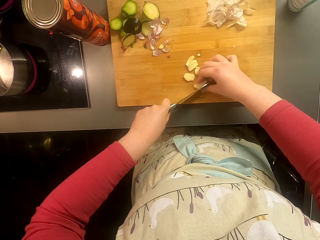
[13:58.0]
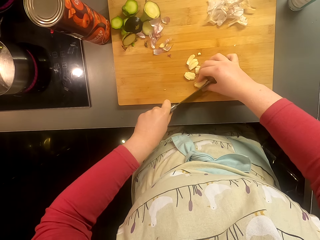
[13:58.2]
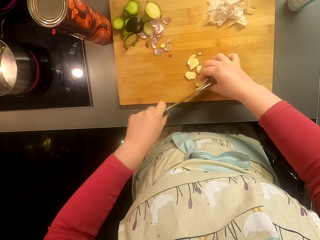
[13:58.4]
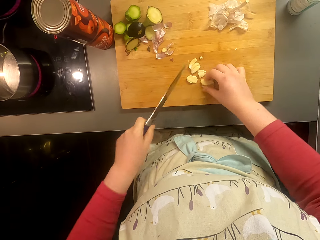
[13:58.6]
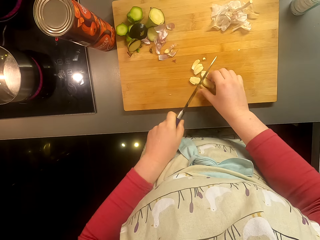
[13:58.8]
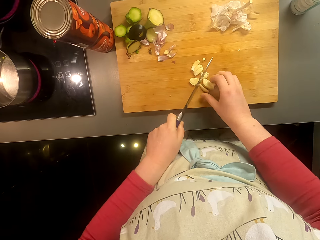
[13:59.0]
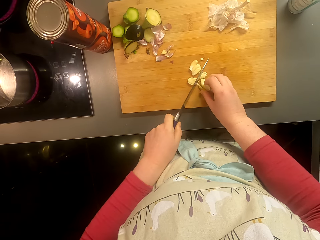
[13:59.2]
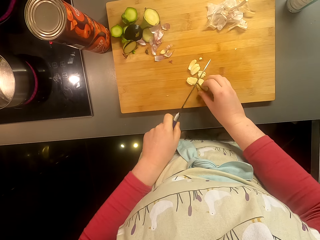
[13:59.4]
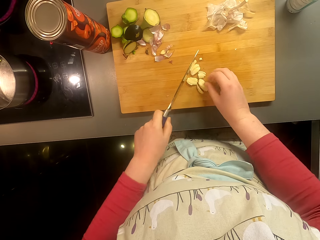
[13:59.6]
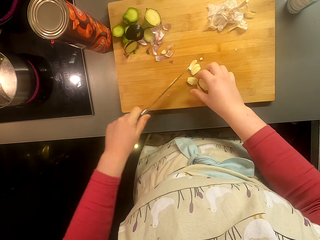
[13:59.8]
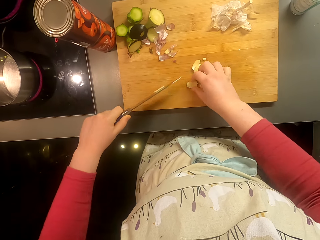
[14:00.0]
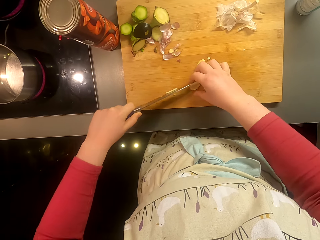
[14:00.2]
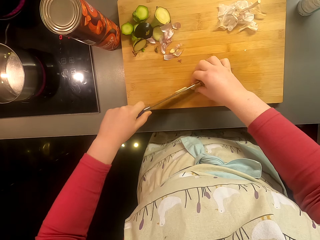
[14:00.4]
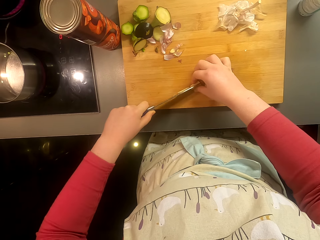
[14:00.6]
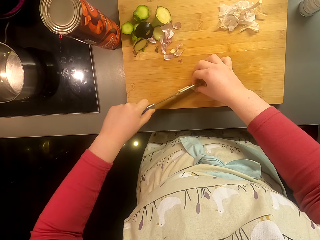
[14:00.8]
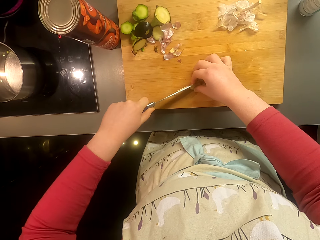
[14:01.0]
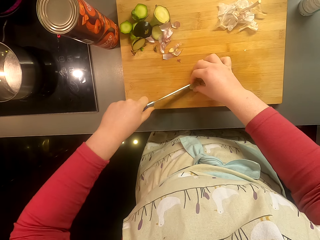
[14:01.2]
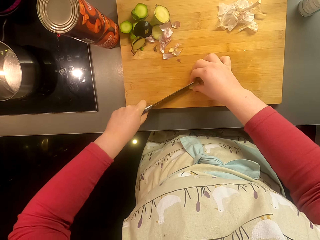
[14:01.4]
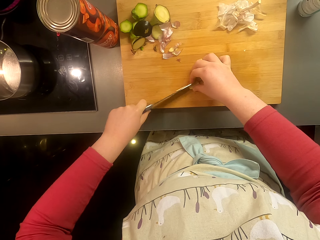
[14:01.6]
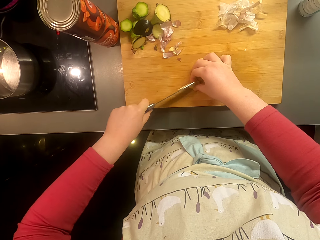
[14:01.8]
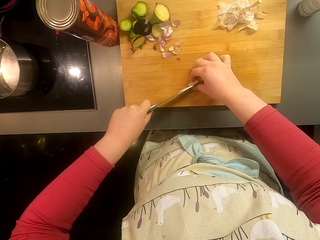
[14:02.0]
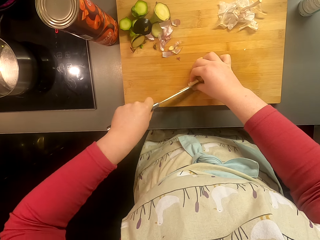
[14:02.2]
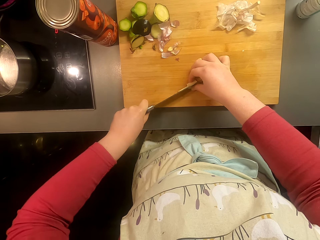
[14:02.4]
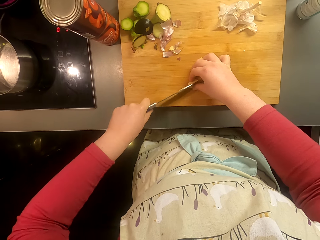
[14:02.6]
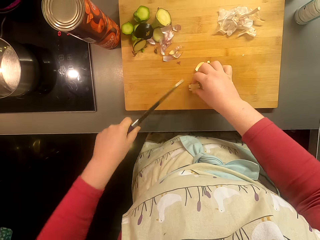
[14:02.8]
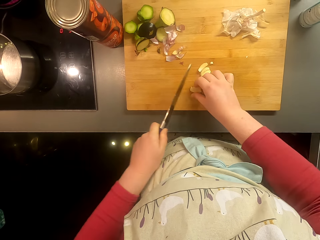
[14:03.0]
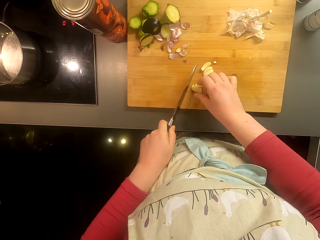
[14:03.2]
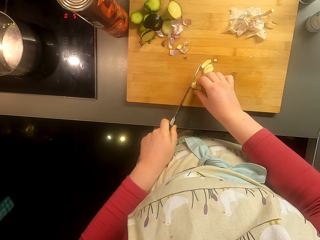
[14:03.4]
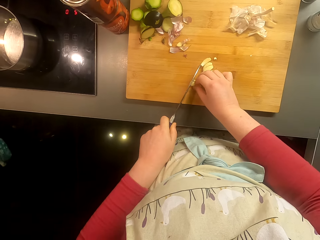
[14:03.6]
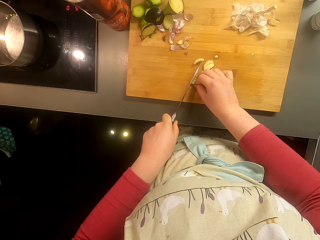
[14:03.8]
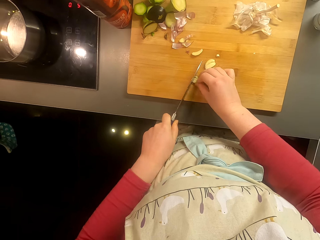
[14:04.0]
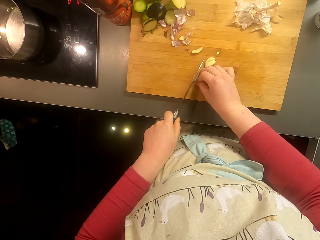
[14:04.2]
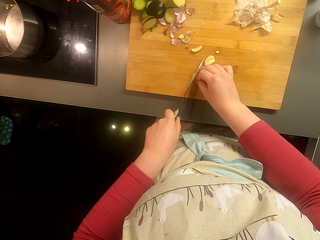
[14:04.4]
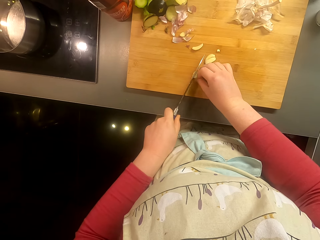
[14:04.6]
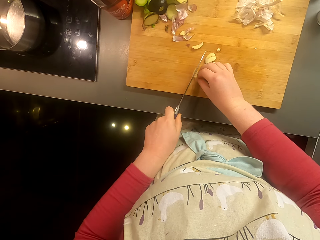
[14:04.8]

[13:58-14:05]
The camera wearer cuts the garlic with the knife.

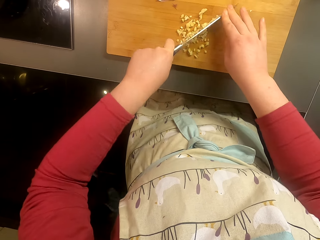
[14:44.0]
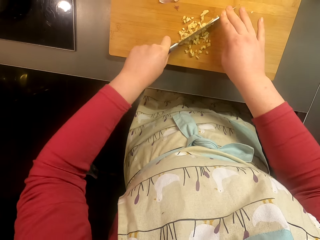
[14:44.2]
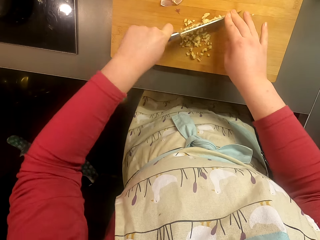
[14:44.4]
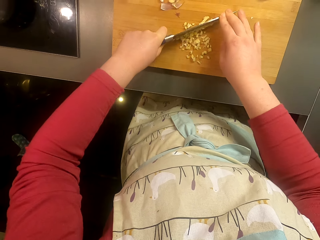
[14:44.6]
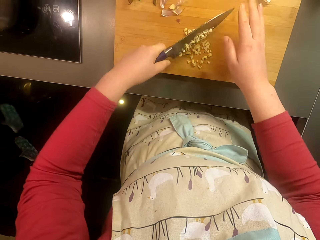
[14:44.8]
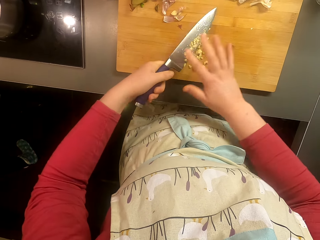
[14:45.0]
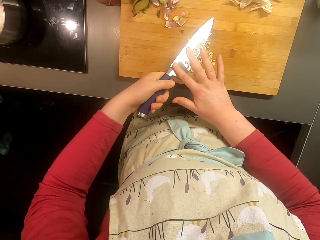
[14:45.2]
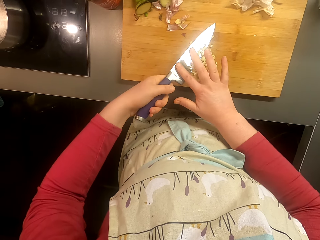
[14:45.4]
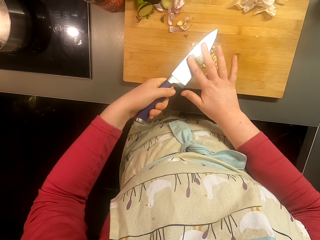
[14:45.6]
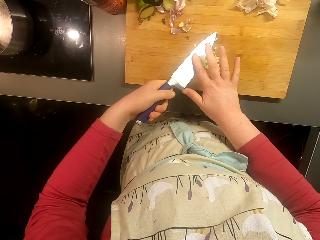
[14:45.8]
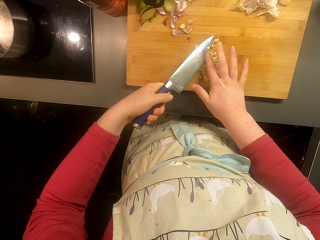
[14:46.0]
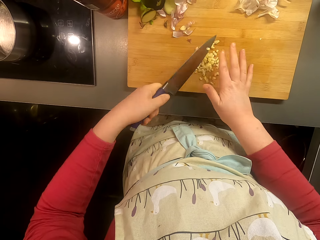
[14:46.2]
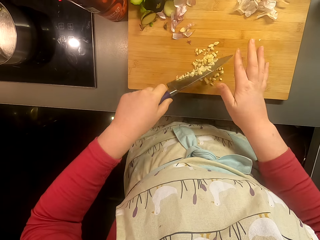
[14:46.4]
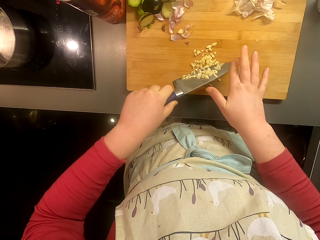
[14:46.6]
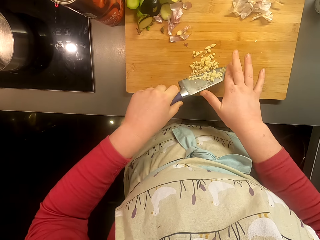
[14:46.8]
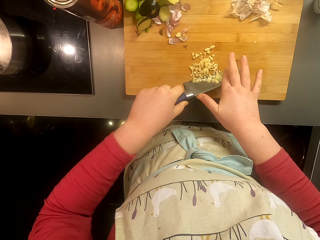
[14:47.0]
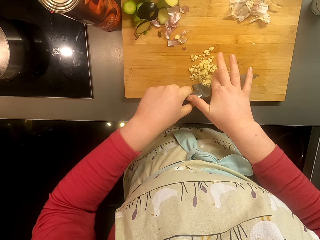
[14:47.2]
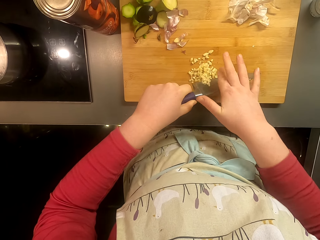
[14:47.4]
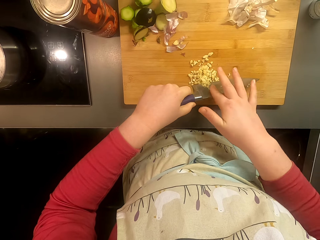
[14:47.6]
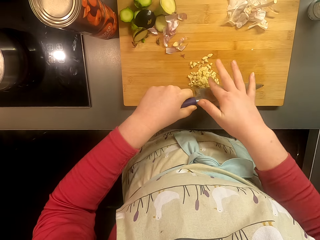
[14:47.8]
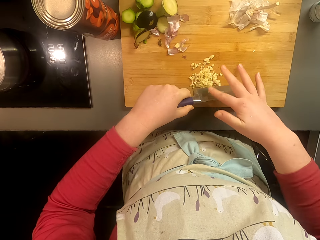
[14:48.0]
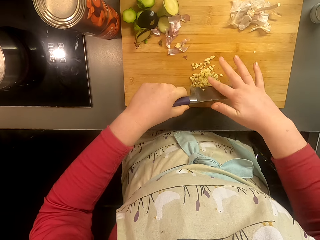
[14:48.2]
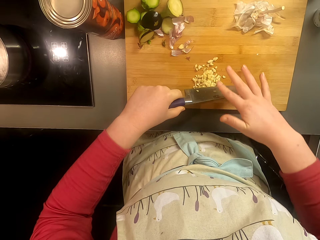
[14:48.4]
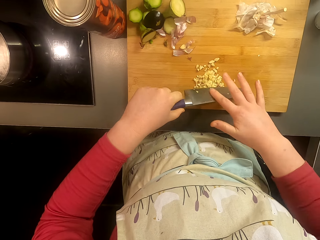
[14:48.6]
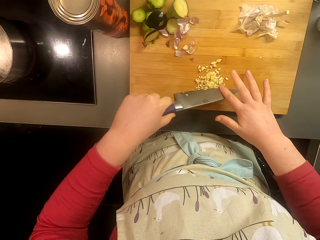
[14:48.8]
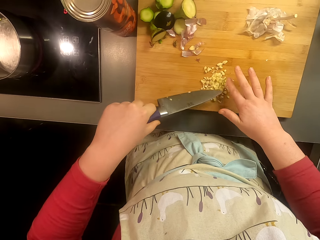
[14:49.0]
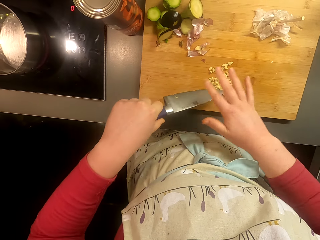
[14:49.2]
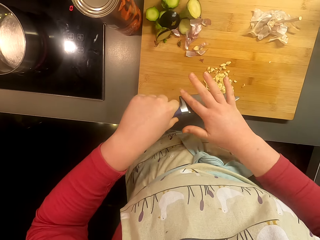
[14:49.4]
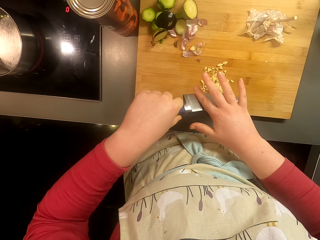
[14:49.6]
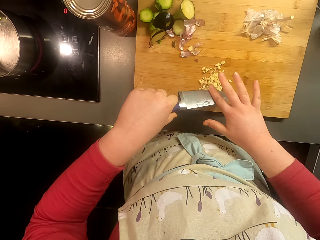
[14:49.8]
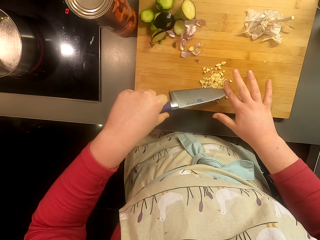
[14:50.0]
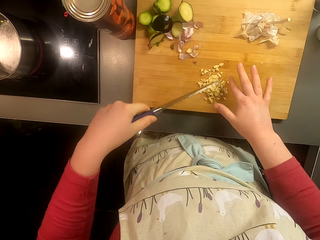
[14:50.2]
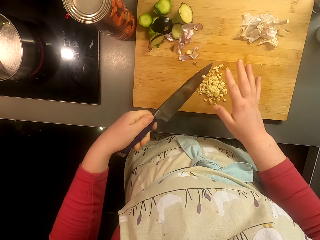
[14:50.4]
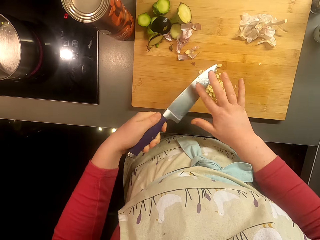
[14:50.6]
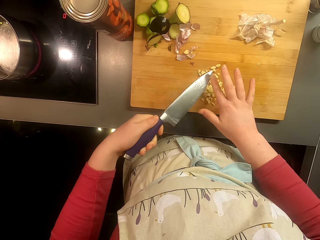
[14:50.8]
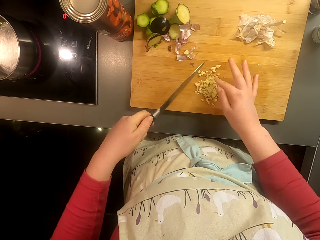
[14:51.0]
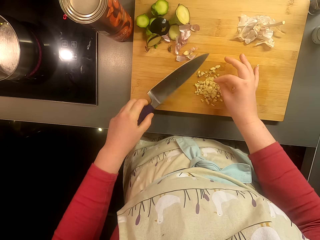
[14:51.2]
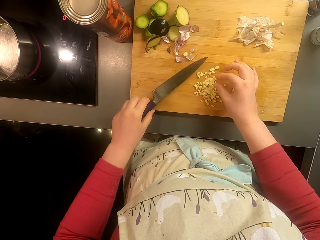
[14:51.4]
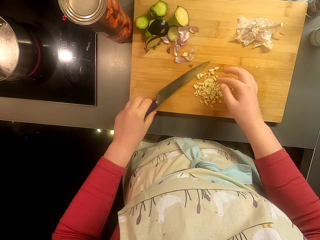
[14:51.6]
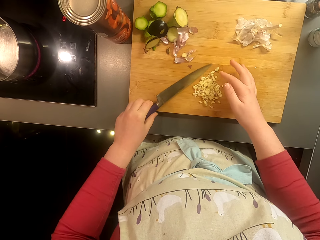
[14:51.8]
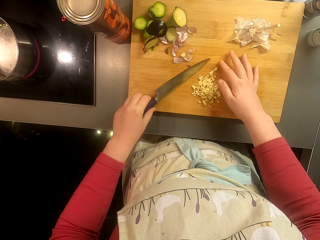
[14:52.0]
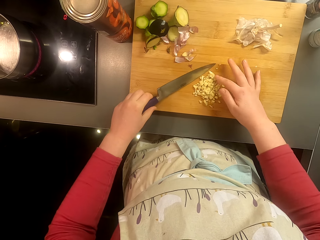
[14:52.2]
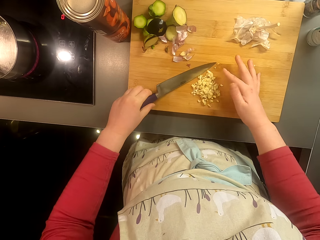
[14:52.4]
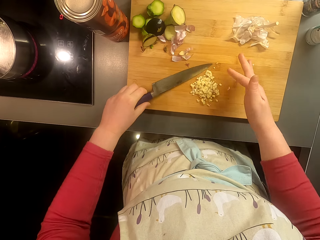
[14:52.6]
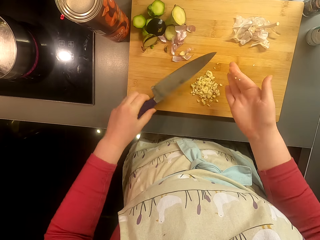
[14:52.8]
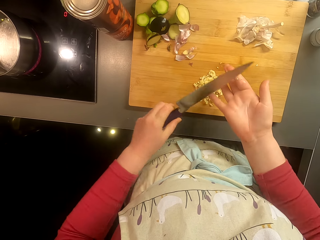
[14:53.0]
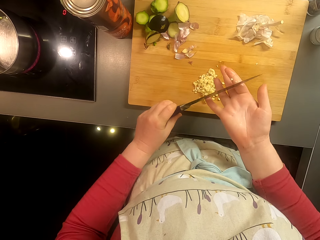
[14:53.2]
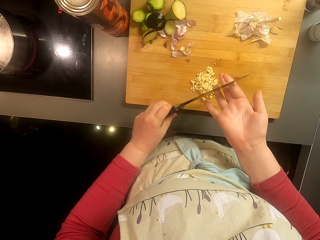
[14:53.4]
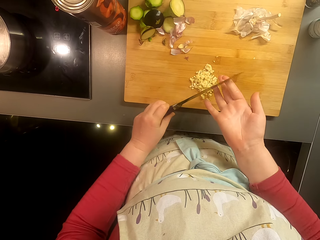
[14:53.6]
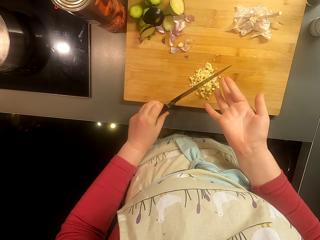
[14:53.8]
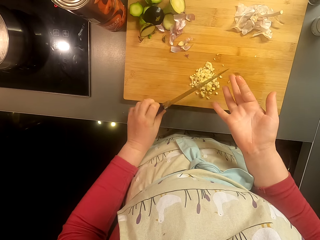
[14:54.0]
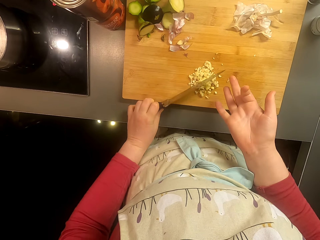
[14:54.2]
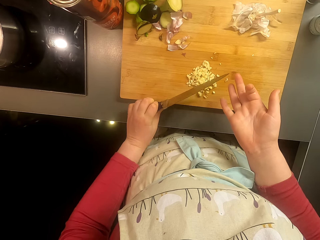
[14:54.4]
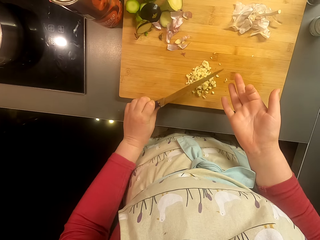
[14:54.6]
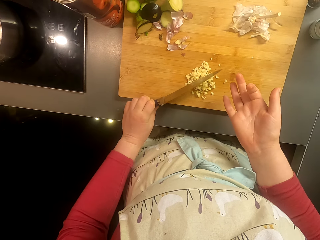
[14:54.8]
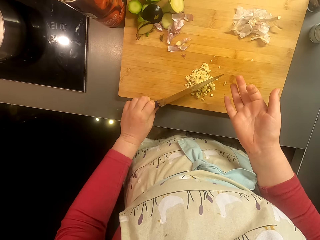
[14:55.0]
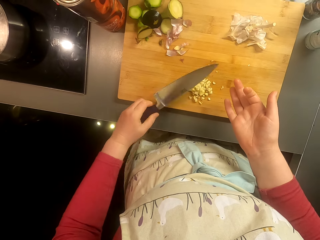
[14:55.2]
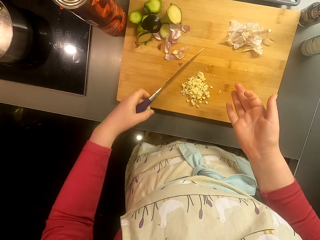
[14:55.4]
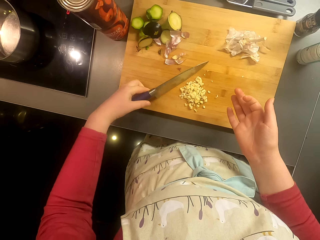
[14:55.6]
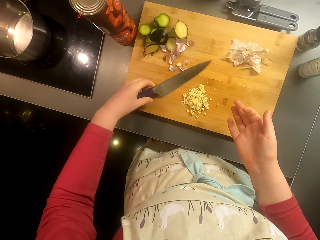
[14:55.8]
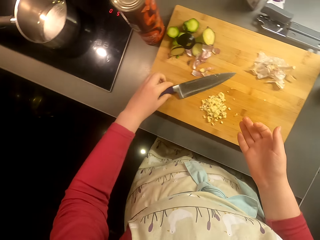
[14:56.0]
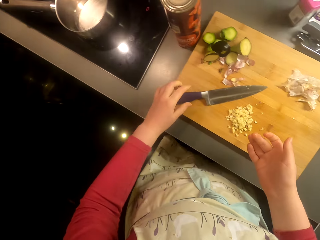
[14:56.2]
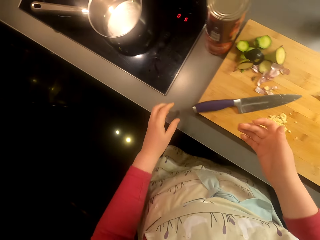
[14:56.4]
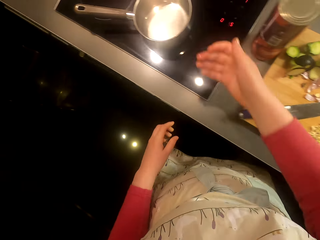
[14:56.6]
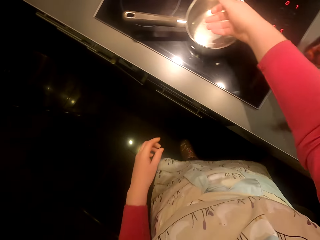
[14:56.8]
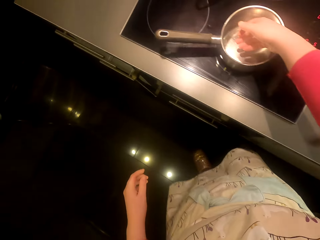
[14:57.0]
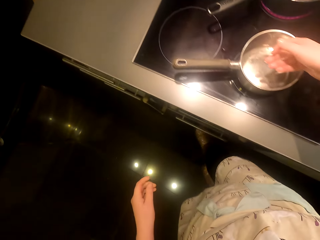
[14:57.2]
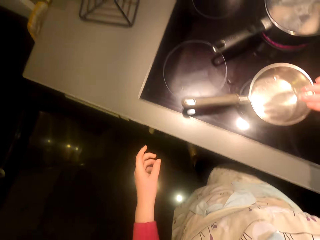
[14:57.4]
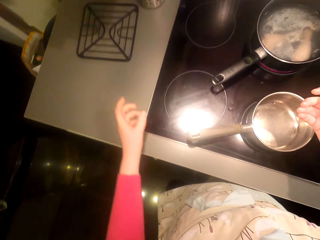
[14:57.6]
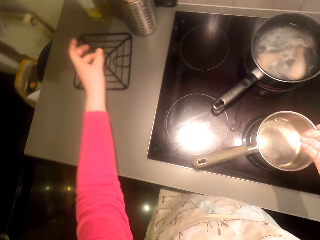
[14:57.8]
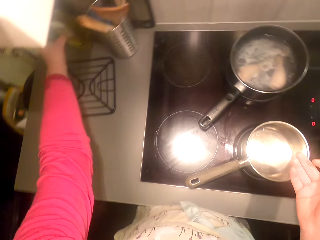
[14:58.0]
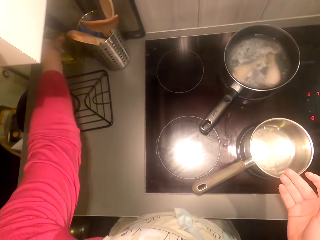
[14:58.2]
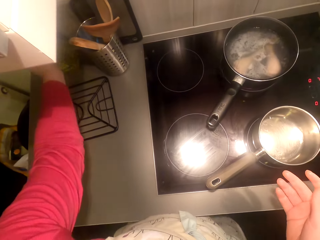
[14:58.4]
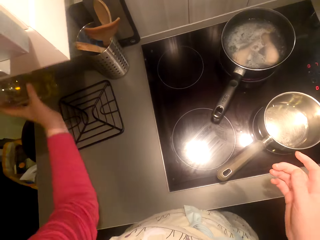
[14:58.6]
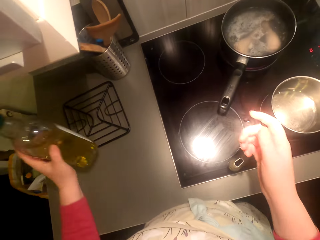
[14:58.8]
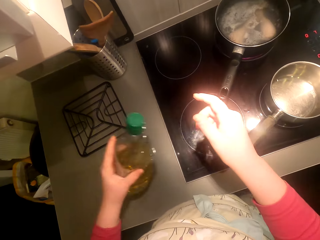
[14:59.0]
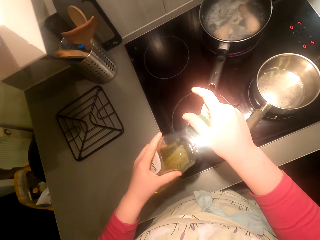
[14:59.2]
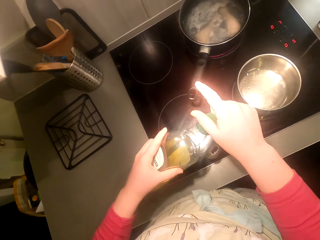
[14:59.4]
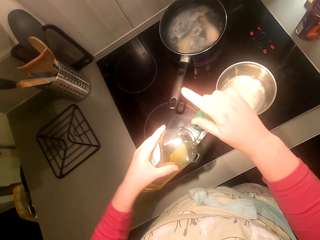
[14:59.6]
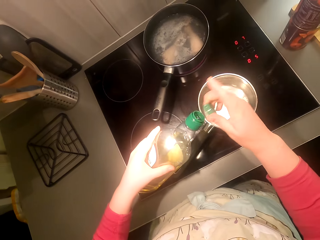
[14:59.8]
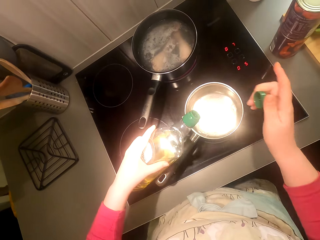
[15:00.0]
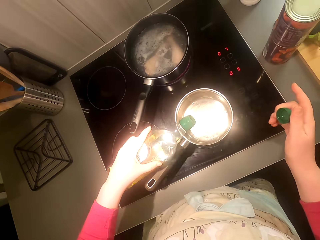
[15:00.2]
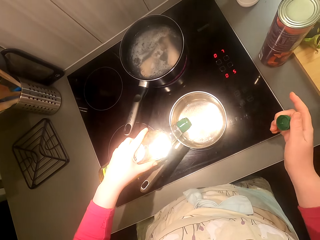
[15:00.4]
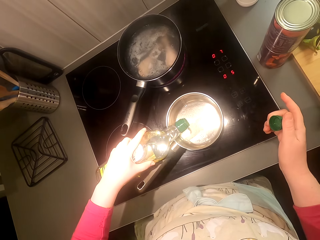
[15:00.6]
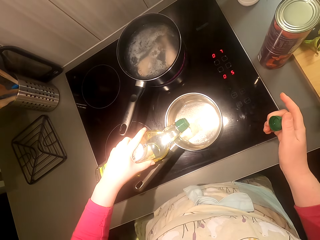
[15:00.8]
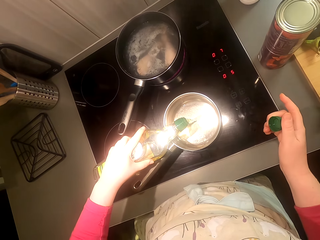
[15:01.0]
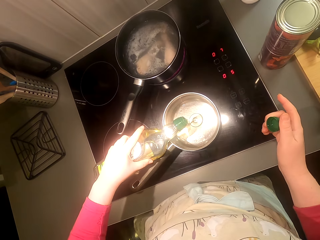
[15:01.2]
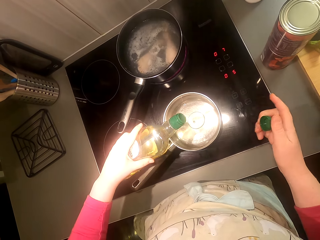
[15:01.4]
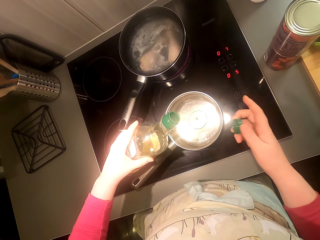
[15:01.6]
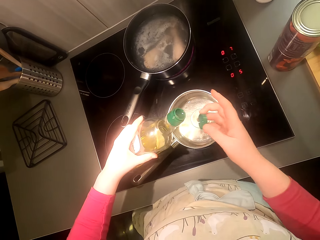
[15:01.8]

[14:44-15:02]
The camera wearer wipes off the garlic on the knife. They put the knife on the chopping board. They walk around the room. They pick up the cooking oil and put the cooking oil in the pan.
